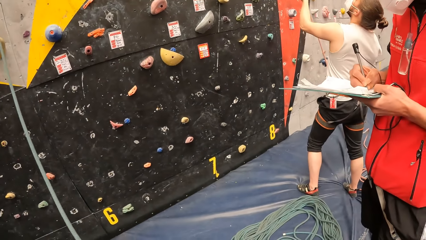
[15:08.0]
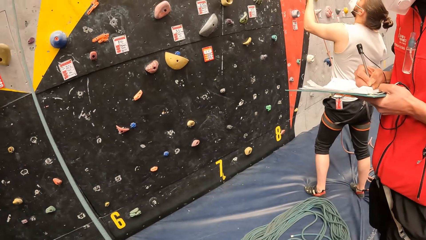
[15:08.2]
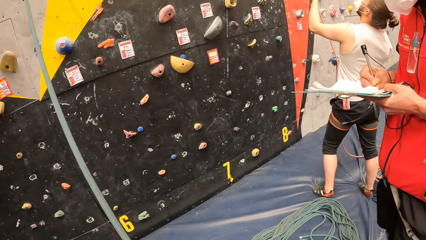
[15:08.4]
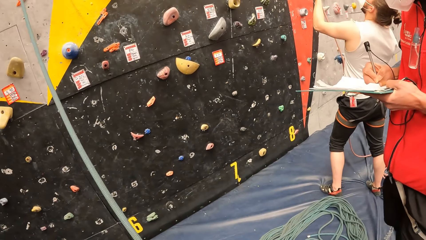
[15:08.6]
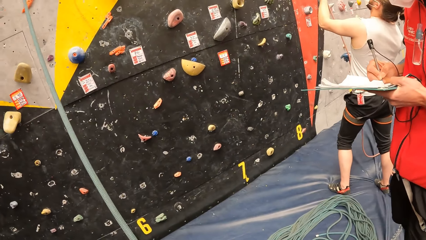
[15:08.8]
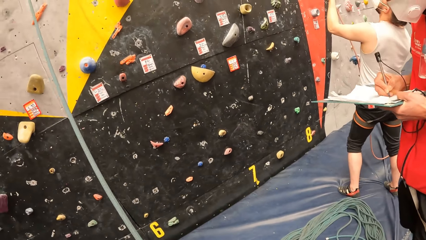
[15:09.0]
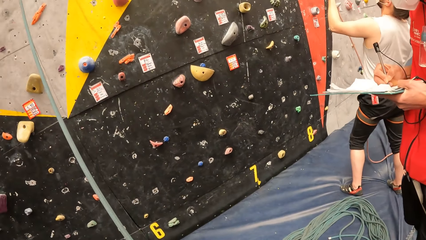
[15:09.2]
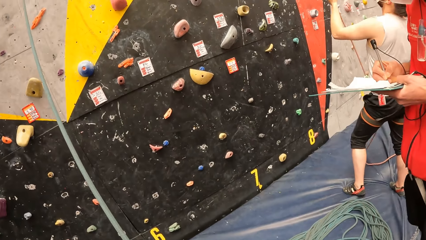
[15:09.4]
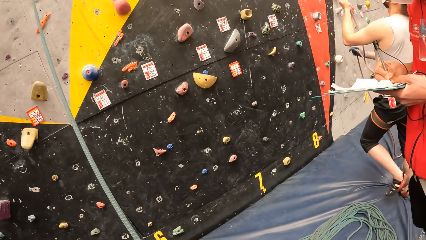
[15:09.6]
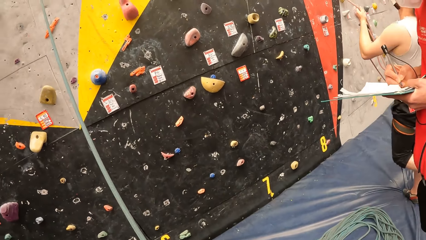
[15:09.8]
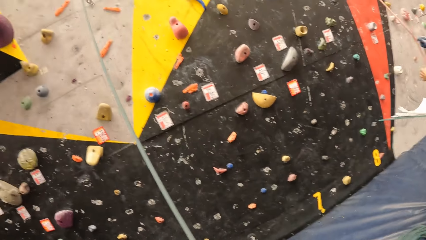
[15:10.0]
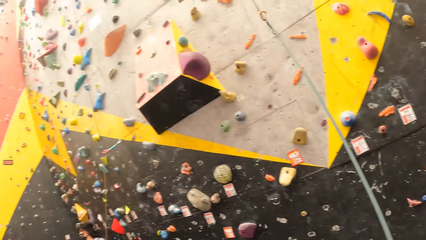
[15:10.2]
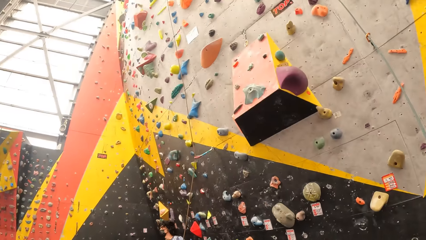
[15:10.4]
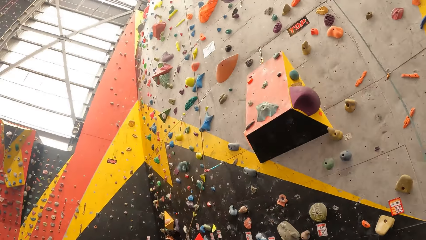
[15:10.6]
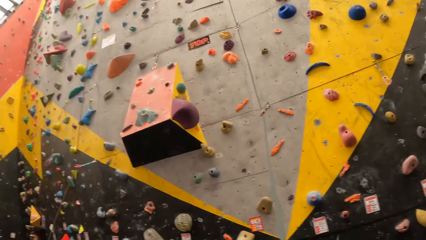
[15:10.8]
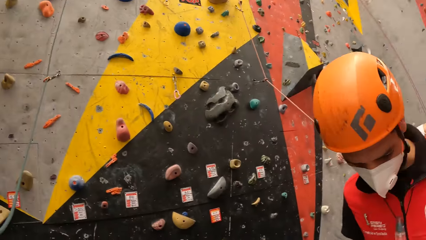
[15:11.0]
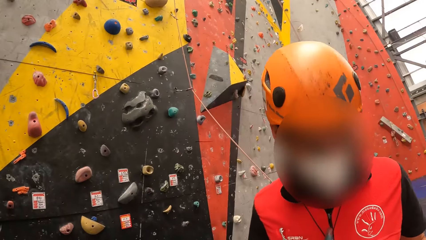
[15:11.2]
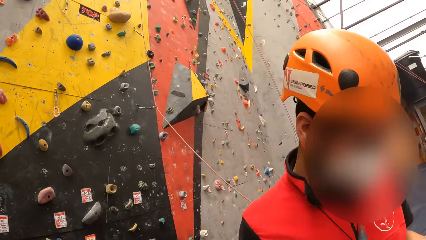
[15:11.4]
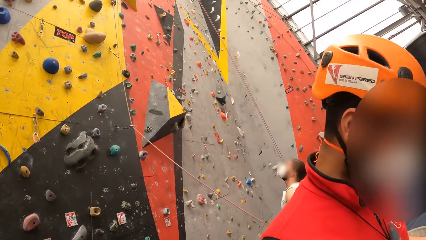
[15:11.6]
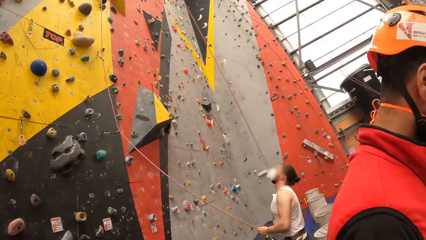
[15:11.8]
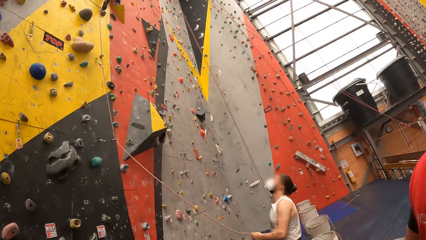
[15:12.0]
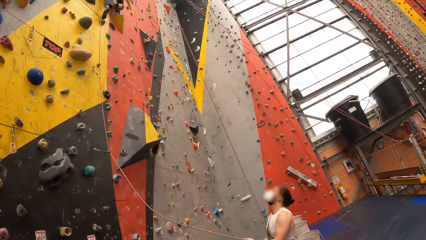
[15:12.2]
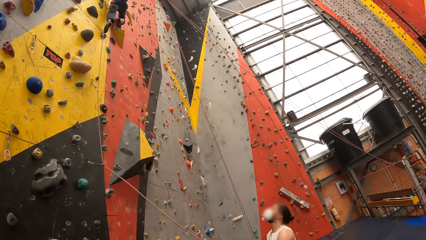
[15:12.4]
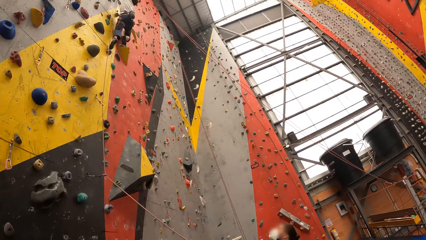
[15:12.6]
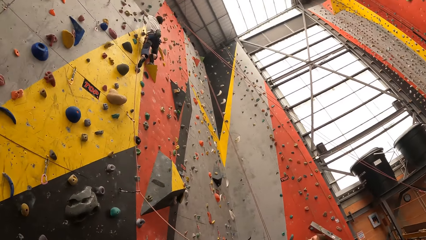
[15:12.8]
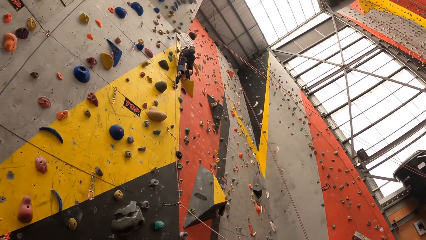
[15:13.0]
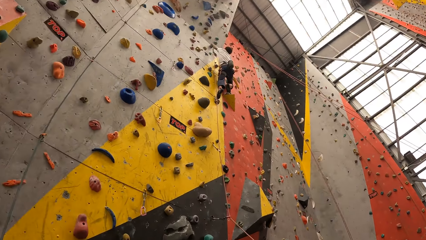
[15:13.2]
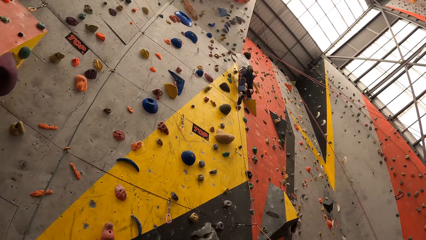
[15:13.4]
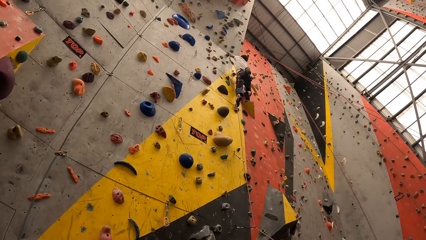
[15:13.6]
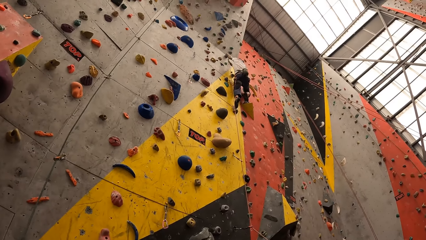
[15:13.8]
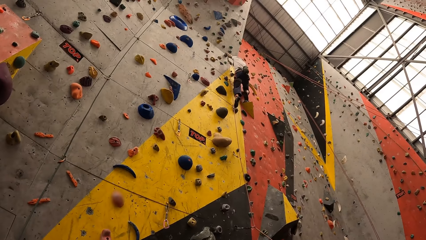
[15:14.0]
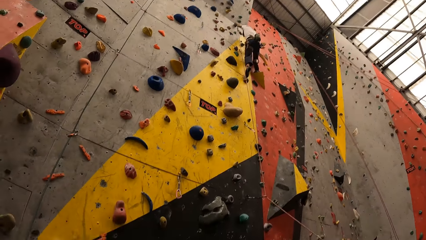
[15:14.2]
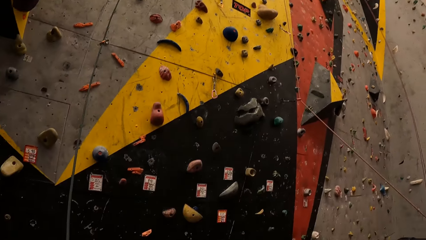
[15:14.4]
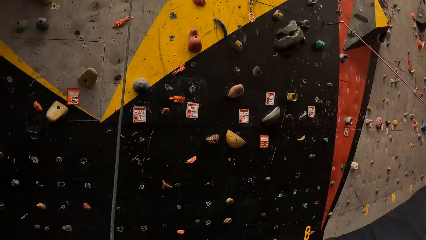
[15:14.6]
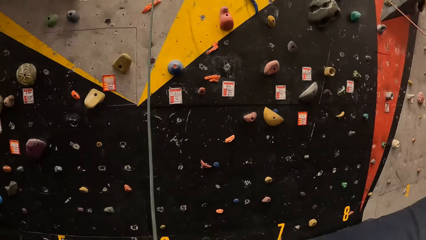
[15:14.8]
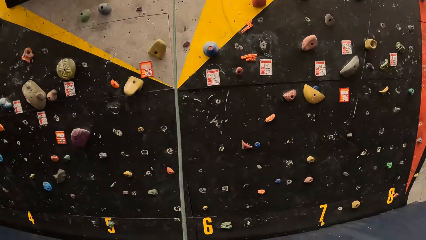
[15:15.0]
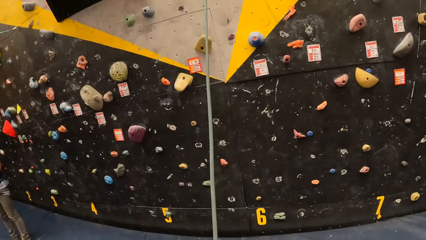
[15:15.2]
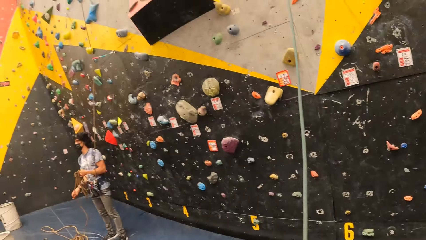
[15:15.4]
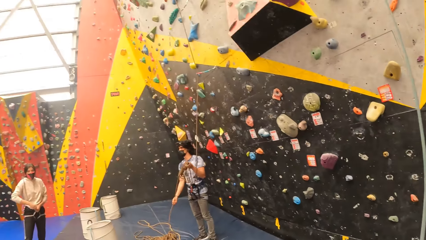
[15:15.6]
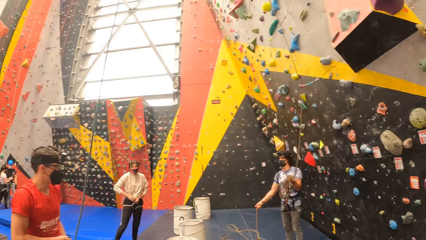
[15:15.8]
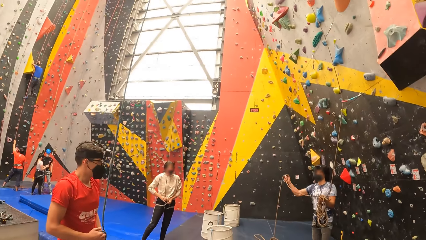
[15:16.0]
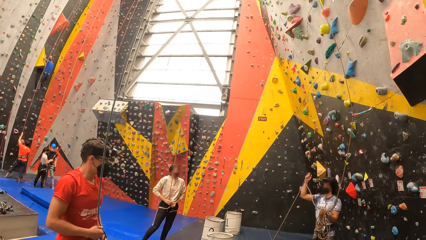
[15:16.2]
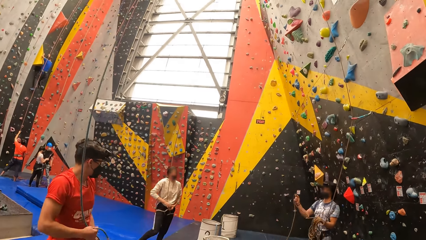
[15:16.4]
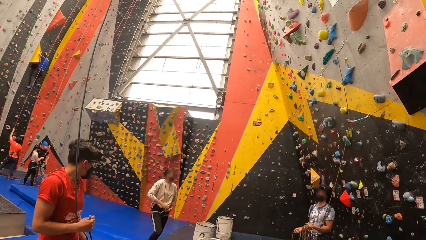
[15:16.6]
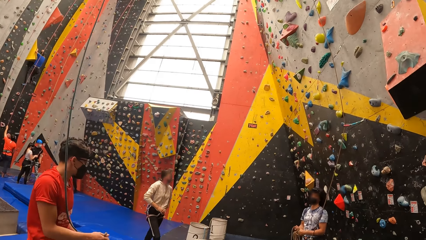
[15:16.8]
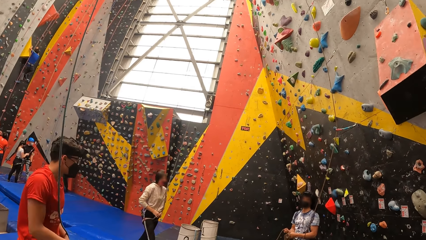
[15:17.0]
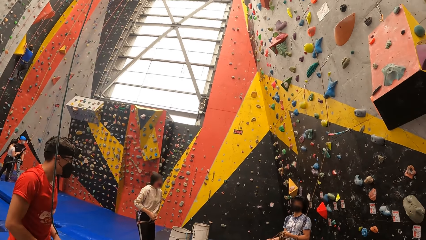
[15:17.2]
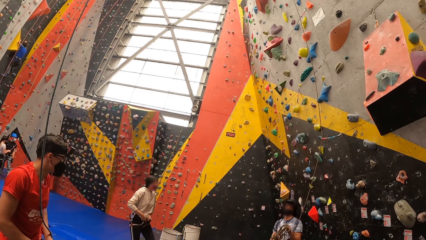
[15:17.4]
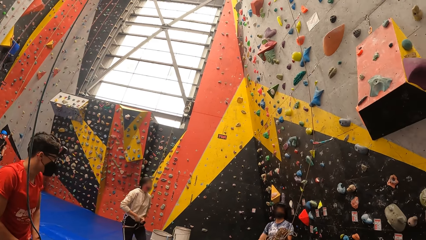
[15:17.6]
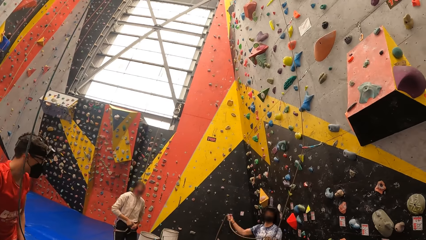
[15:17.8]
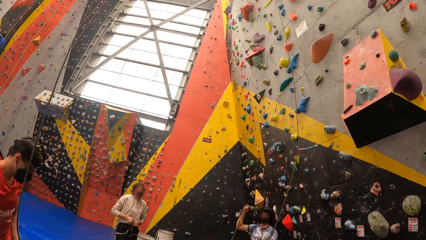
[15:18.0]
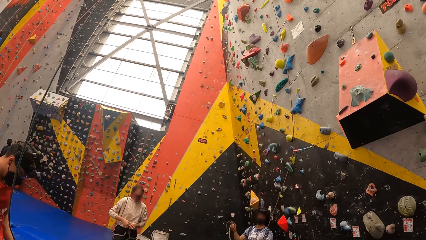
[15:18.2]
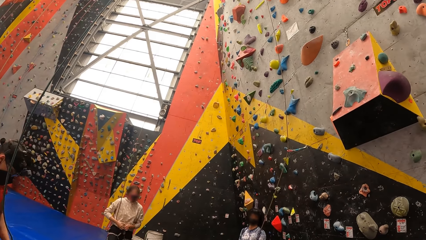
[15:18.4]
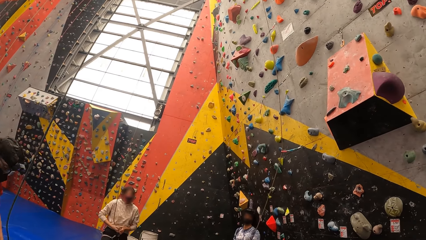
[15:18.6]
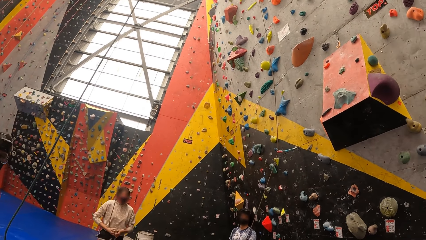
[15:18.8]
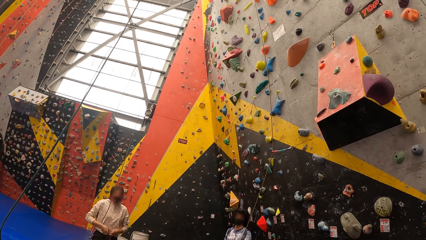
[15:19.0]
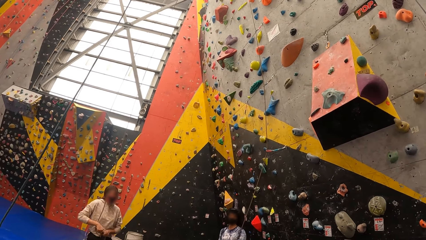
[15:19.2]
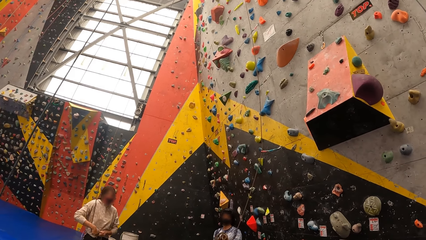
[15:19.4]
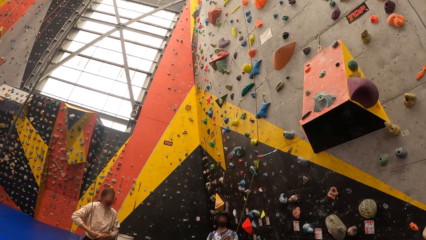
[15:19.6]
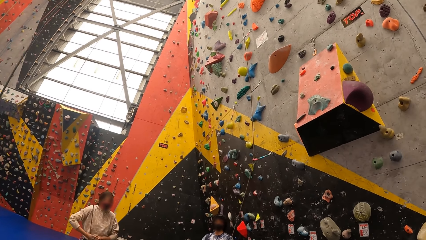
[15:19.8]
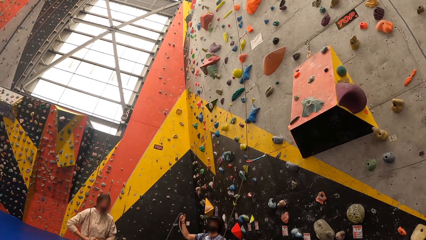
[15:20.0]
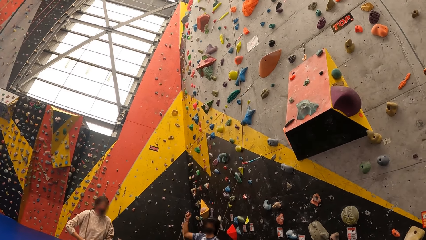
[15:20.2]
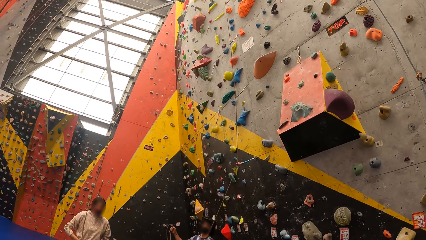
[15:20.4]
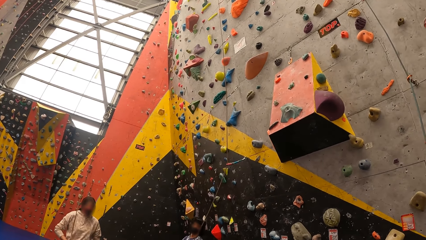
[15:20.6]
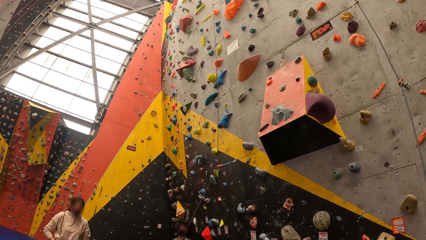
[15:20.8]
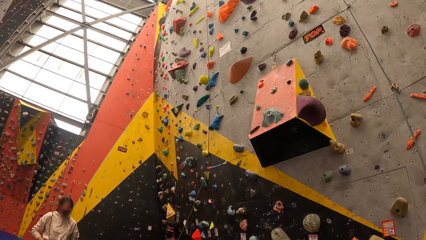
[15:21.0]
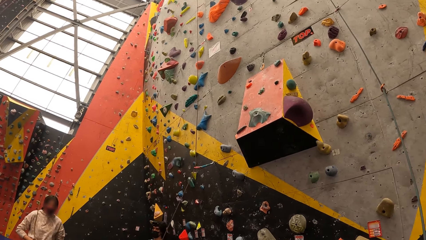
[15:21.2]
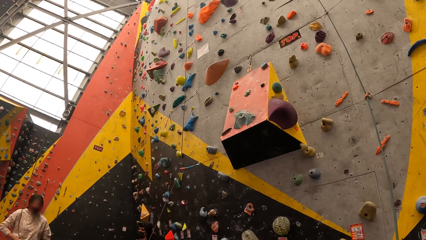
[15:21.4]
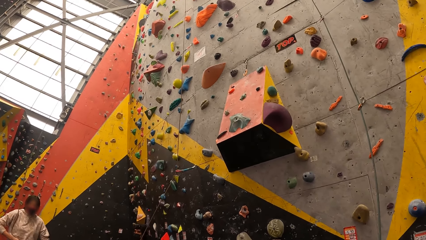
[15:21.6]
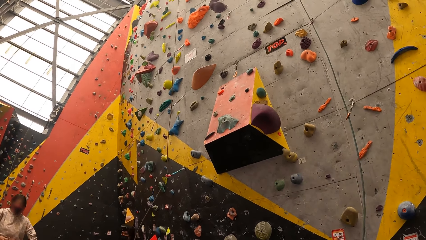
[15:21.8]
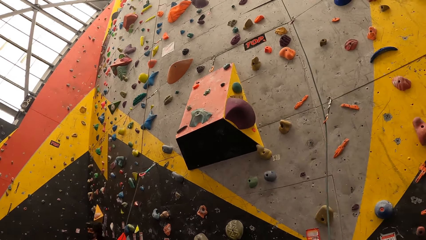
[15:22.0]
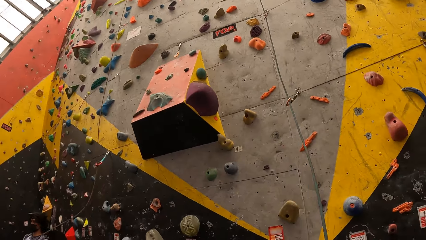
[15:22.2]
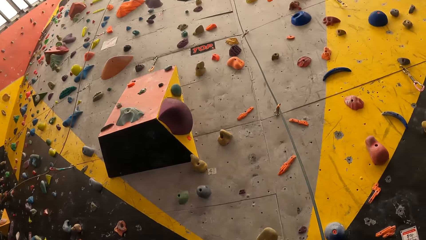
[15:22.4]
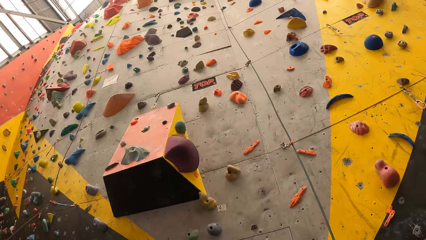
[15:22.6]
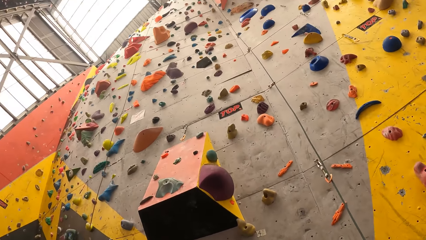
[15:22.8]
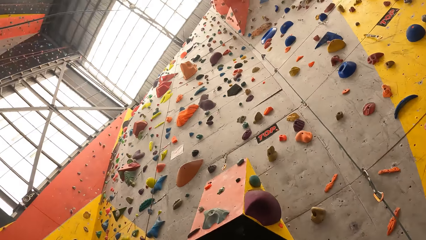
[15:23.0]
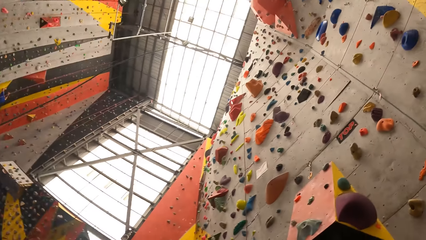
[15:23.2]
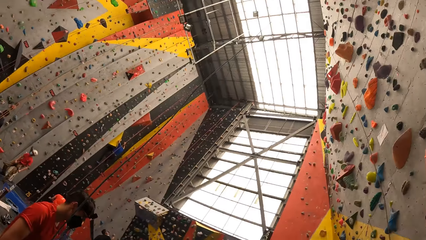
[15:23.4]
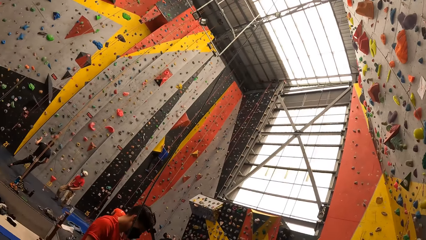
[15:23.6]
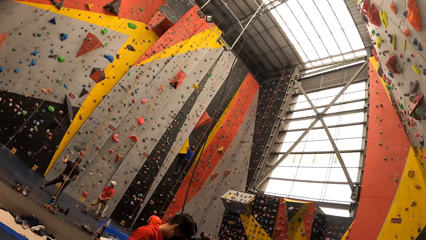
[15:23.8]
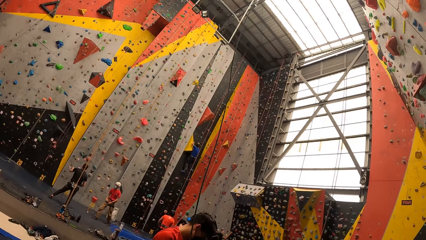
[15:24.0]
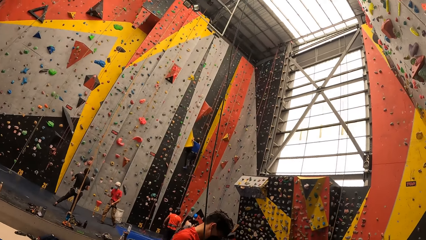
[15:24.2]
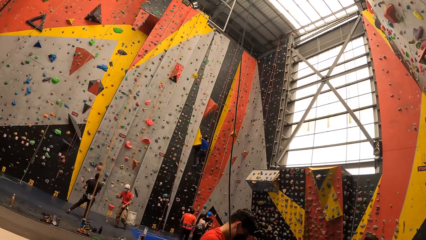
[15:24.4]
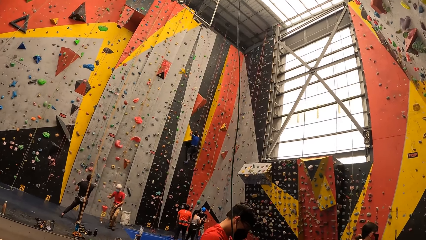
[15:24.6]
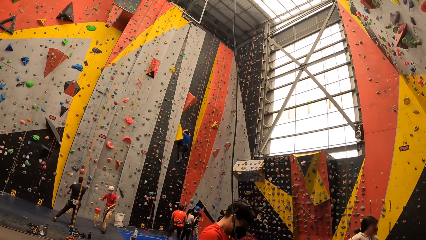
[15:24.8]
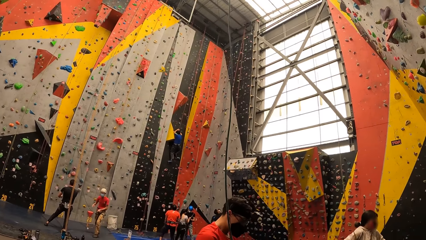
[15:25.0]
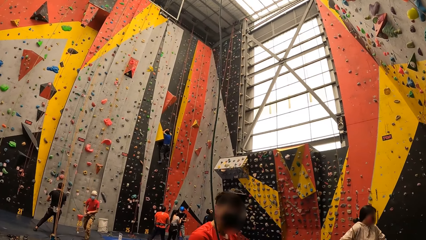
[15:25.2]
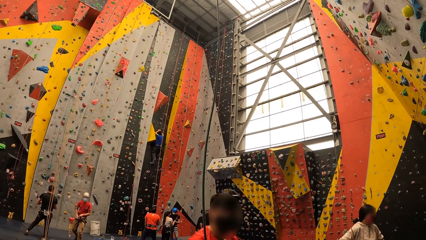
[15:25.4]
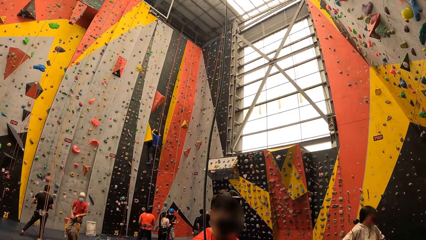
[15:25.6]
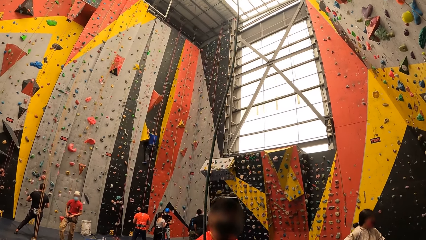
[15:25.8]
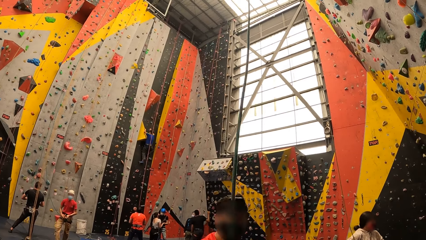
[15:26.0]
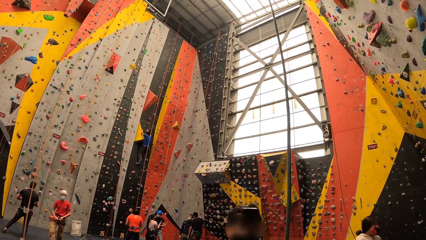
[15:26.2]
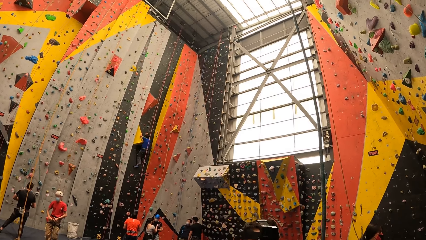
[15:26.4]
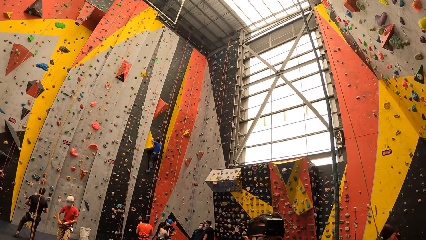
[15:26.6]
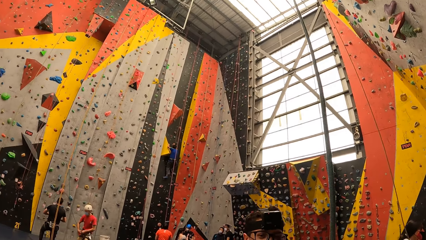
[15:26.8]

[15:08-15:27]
A man holds a rope. The camera wearer looks around in a room. They interact with people. They look around in a room.
